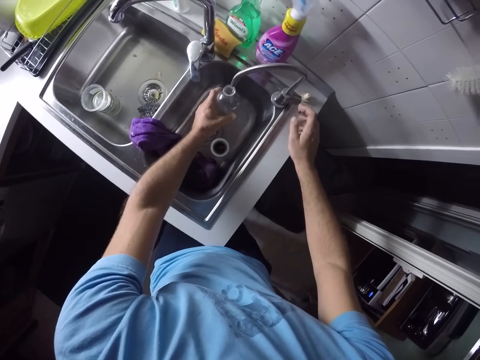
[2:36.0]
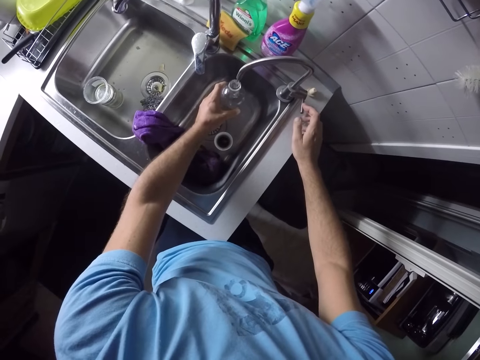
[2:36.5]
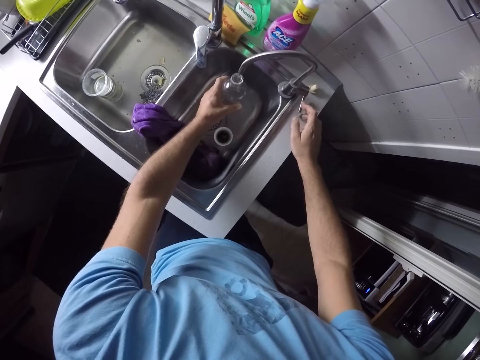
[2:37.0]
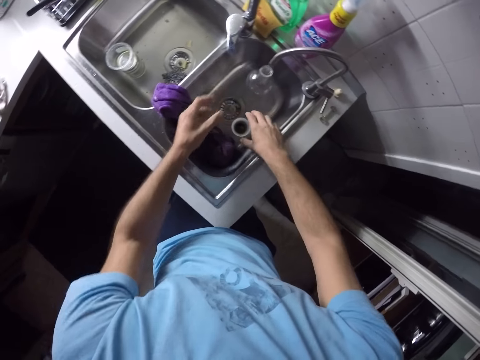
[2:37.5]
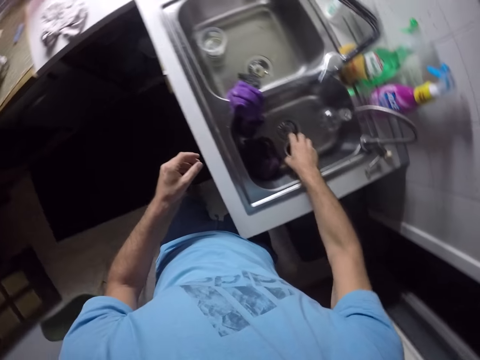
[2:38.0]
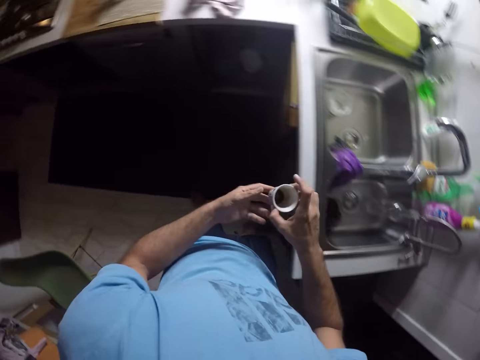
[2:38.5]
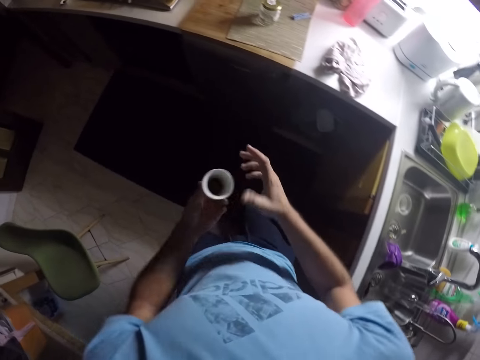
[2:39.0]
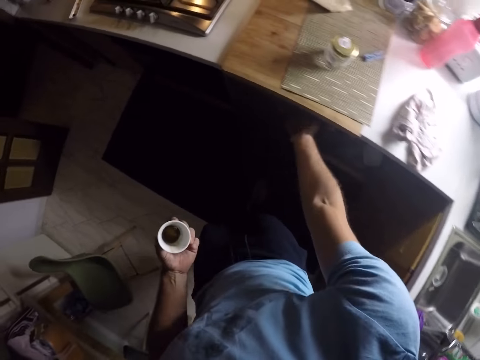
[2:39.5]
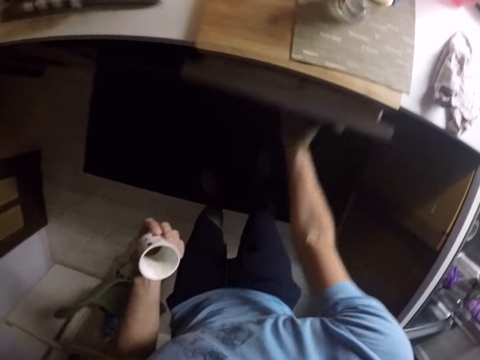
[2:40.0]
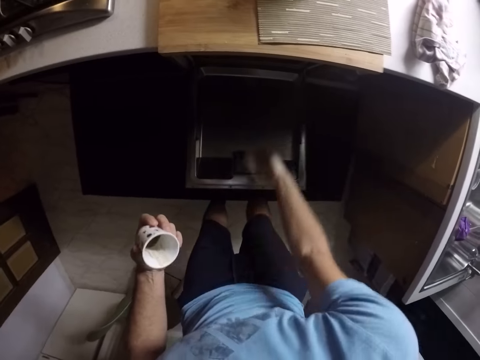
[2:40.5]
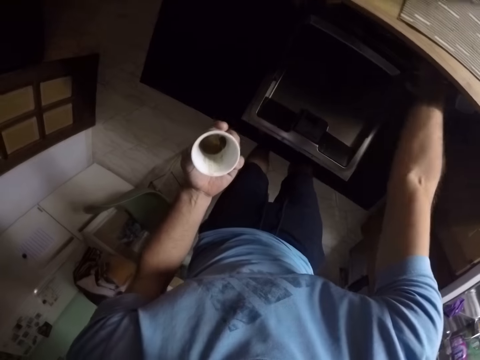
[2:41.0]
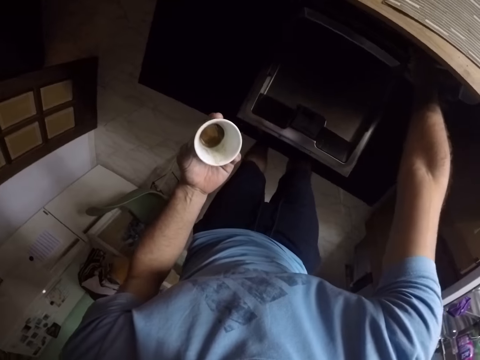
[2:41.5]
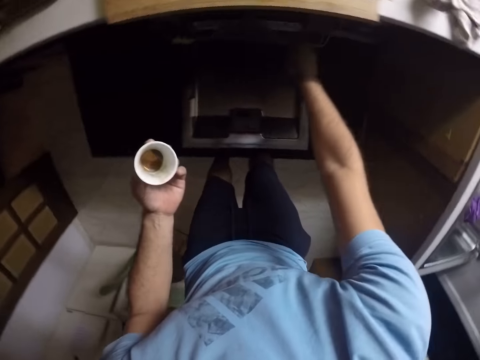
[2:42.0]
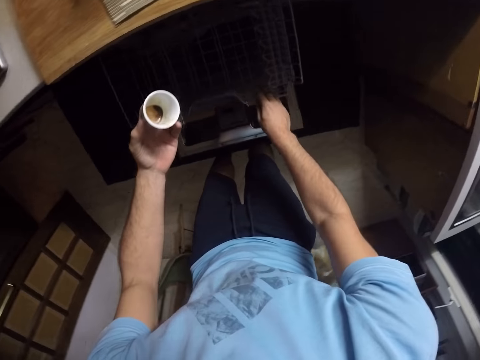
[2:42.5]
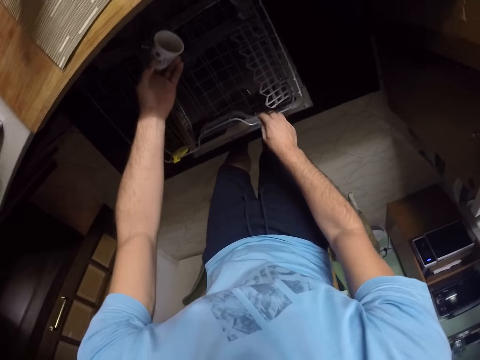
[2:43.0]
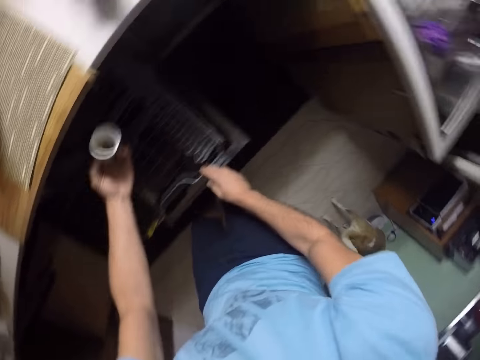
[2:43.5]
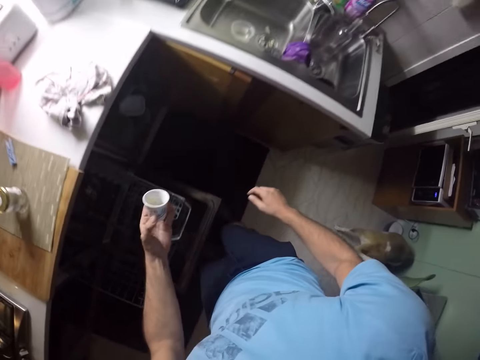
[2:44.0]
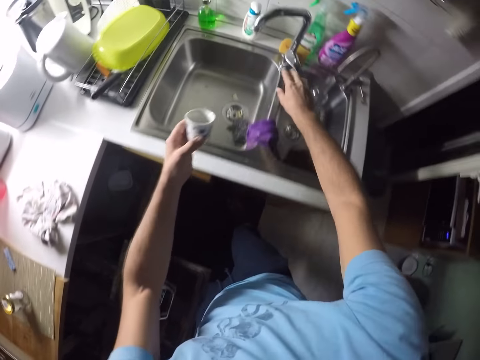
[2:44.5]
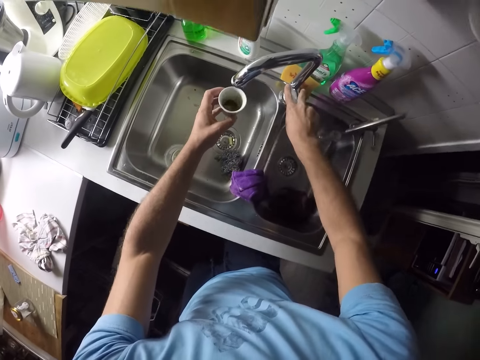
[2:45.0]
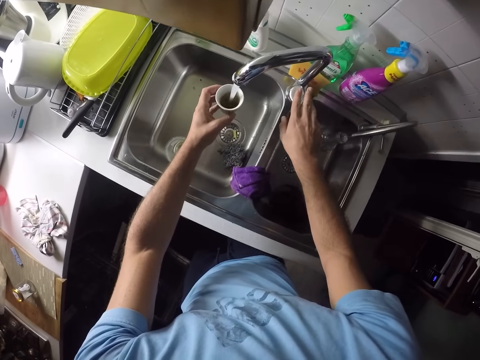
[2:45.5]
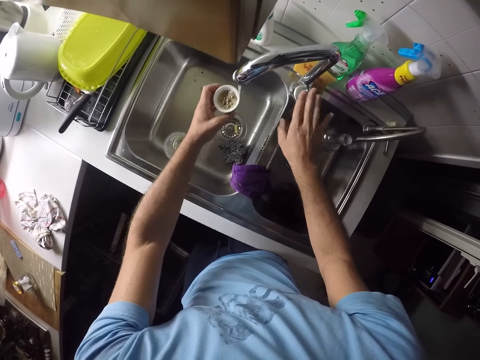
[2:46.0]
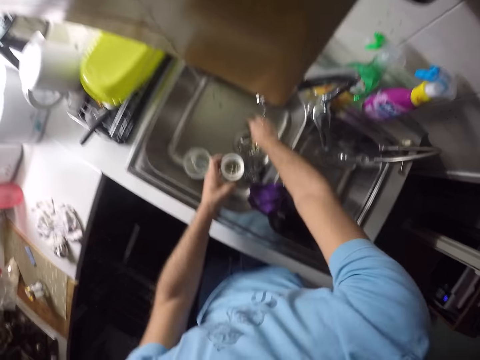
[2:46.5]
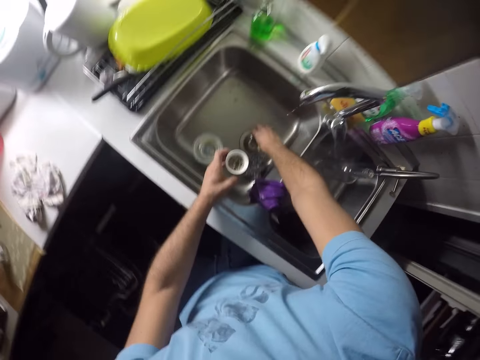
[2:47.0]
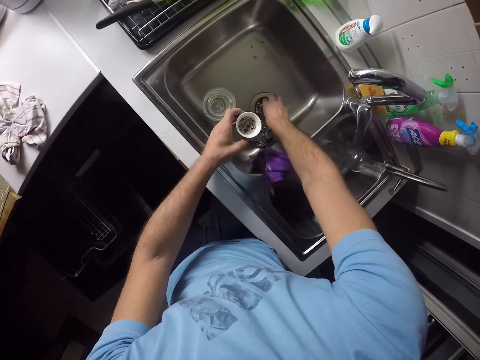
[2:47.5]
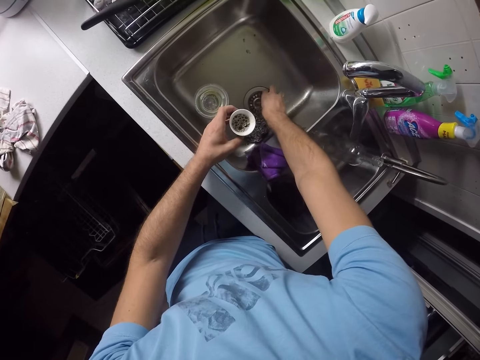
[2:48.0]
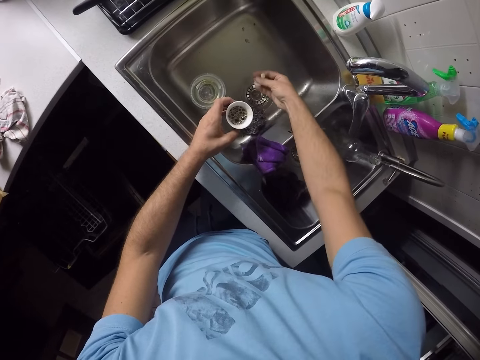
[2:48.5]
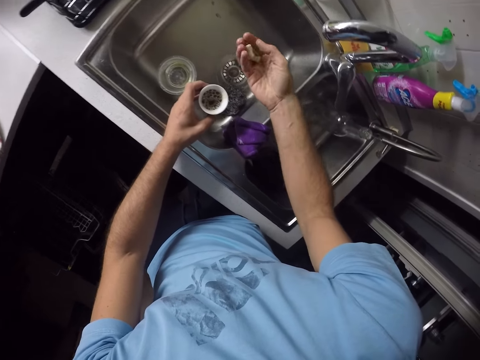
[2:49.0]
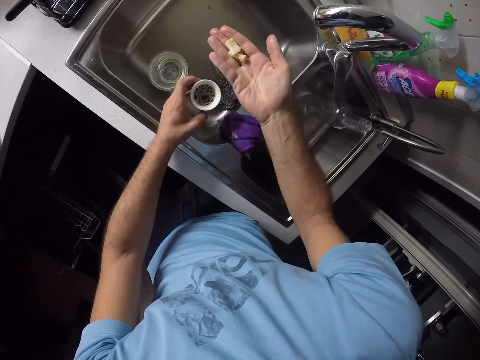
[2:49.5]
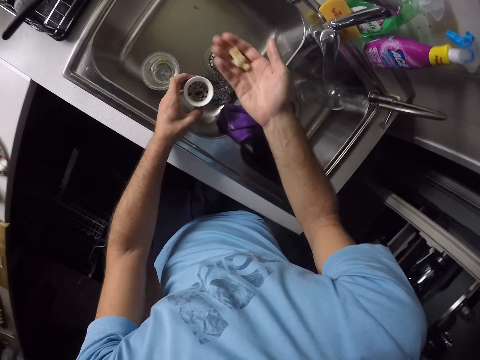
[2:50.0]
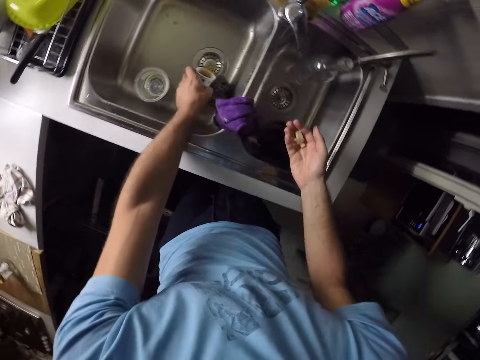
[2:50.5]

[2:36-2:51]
The camera wearer places a bottle in the sink. They open the tap. They put water in the bottle. They pick a container in the sink. They open a drawer. They rinse the container. They pick dirt in the sink.

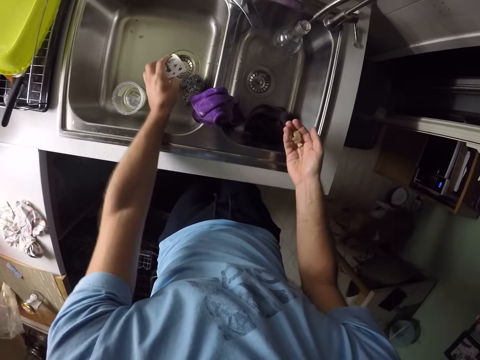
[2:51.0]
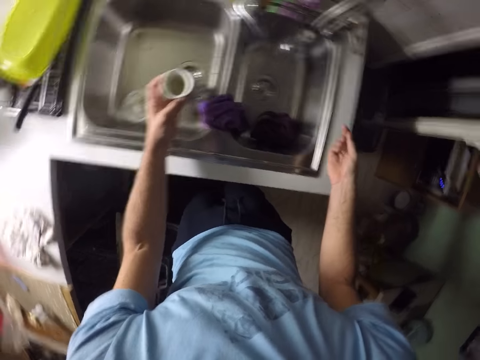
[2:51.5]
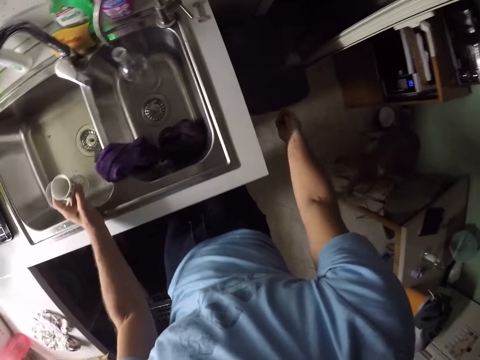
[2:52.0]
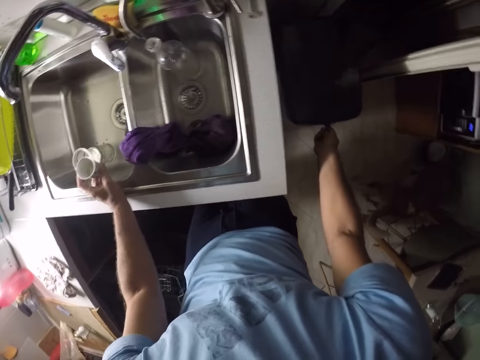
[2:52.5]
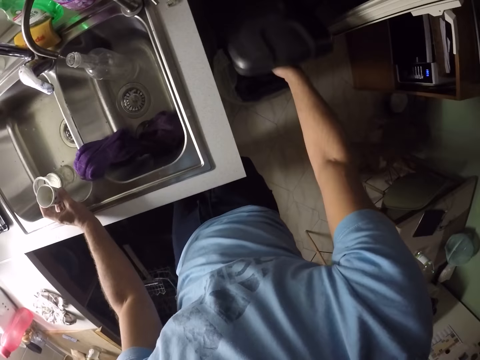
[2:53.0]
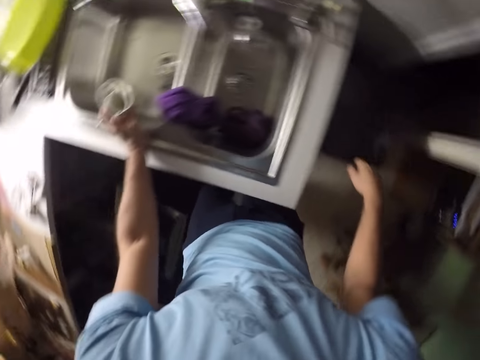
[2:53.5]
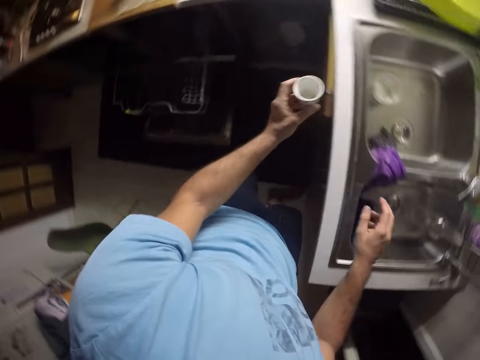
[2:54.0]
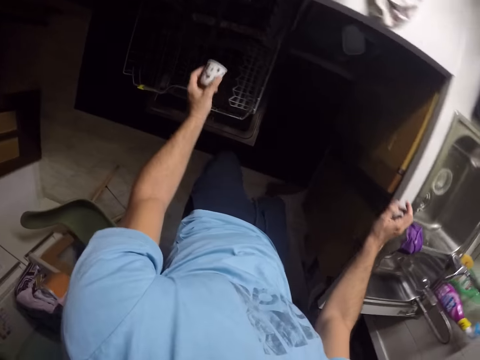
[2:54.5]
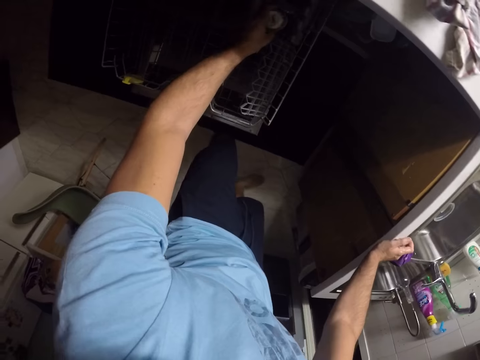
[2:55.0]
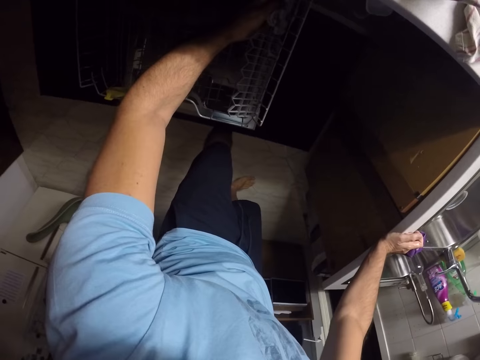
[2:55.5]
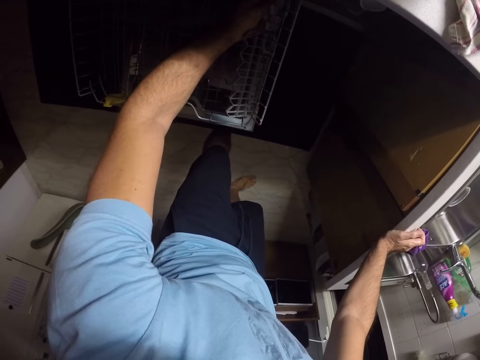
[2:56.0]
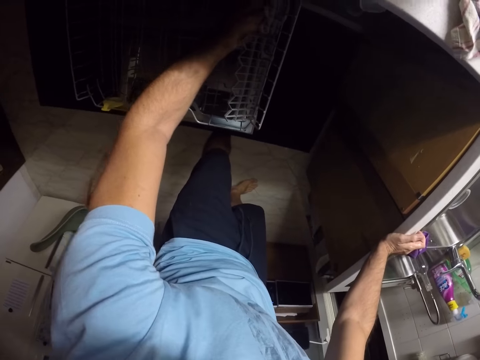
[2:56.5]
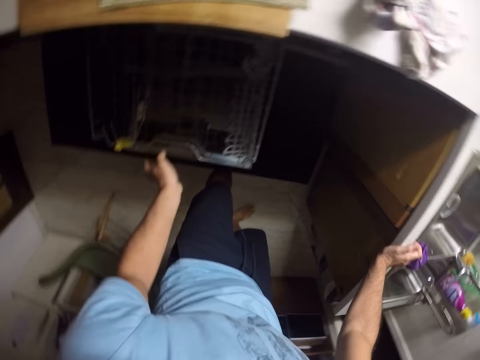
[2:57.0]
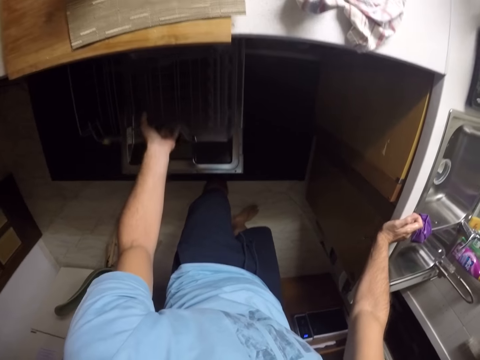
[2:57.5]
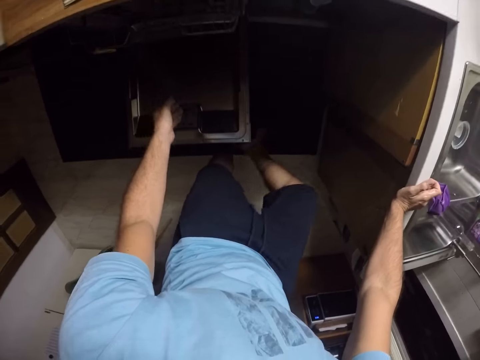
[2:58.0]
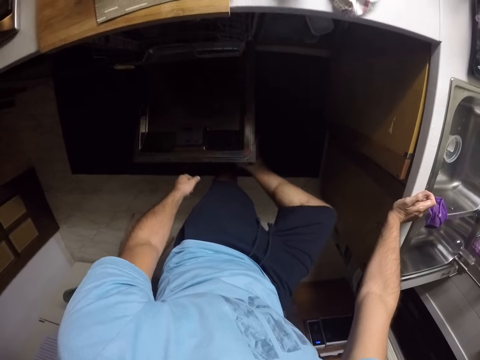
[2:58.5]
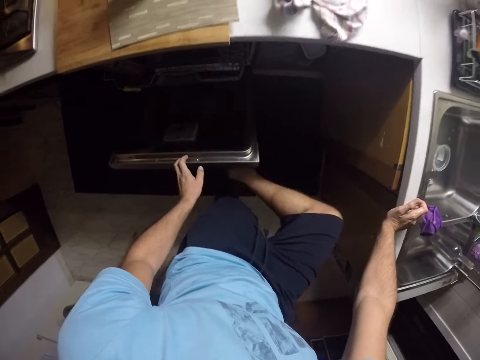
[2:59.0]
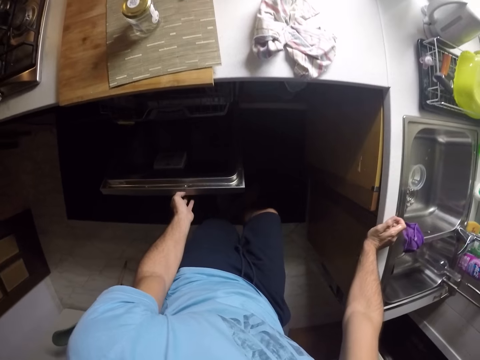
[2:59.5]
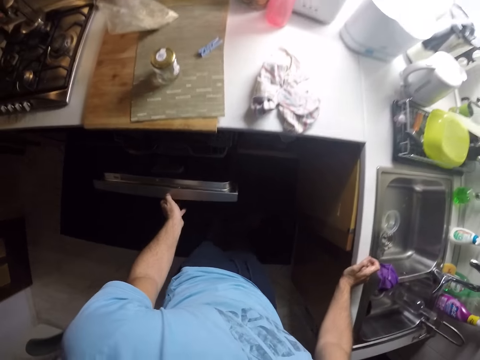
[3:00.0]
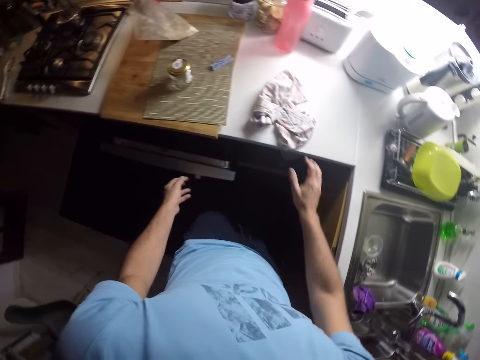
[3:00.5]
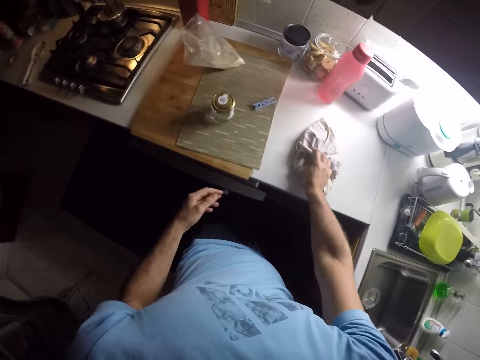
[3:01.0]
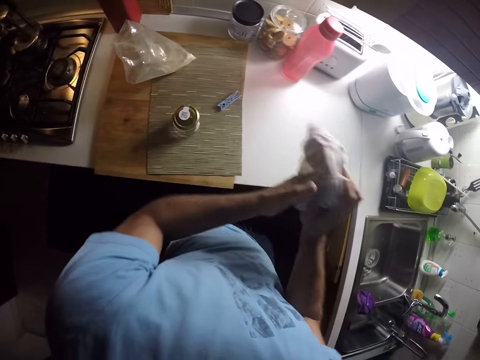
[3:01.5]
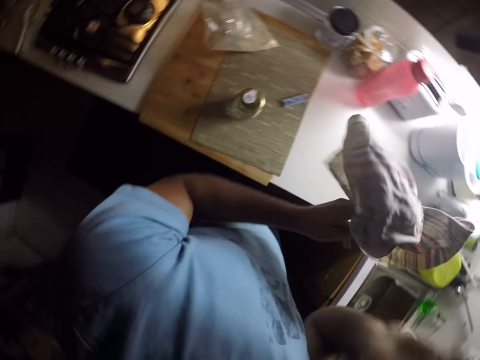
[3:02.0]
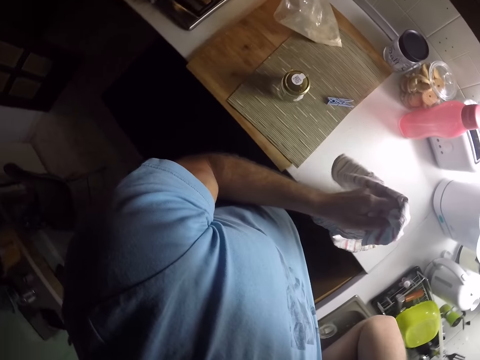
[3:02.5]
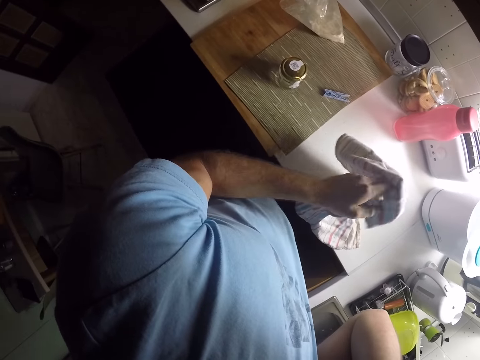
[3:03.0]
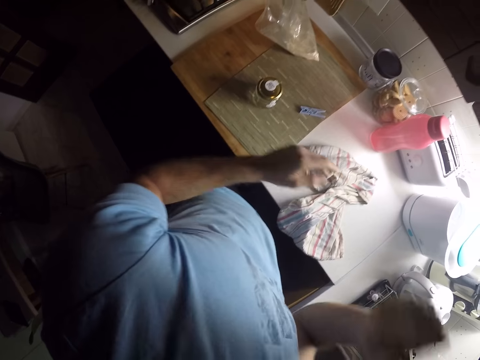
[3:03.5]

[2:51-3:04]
The camera wearer is adding water on a cup. They open a garbage bin. They throw the dirt in the bin. They put the container in the drawer. They close the drawer. They pick a towel. They wipe their hand. They put down the towel.
